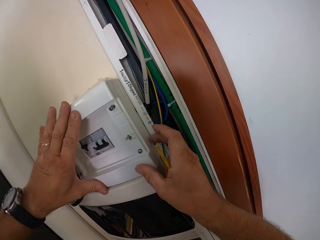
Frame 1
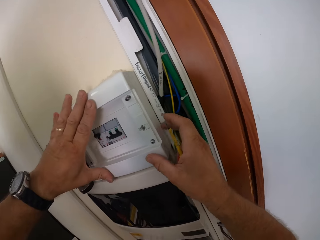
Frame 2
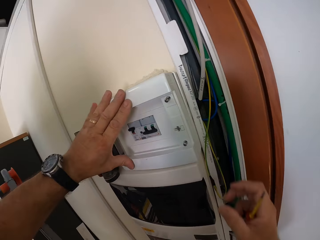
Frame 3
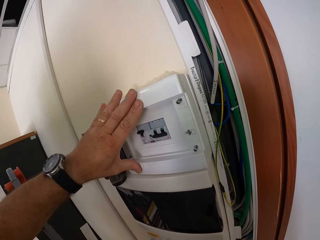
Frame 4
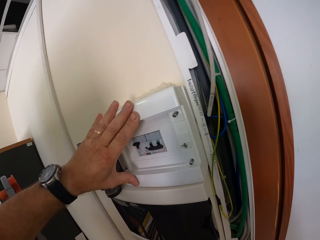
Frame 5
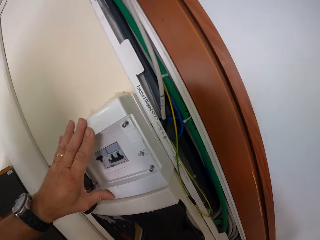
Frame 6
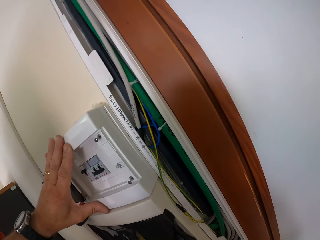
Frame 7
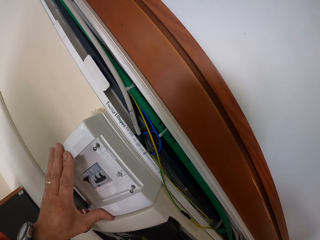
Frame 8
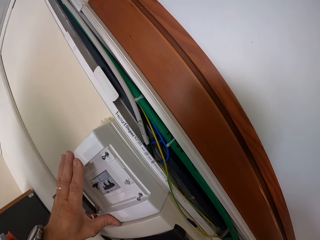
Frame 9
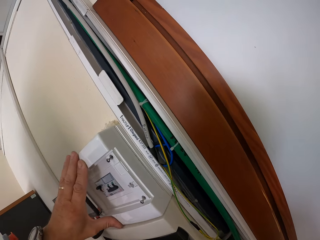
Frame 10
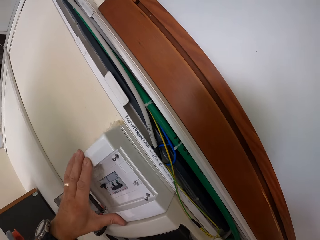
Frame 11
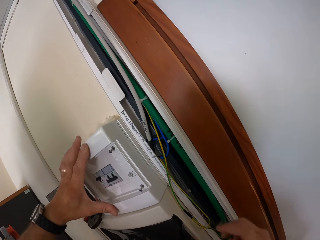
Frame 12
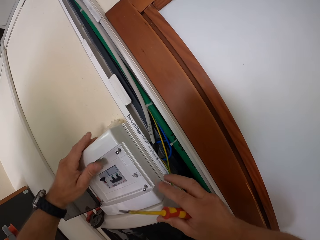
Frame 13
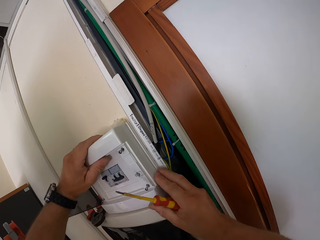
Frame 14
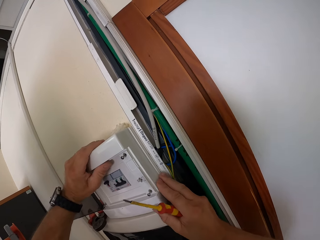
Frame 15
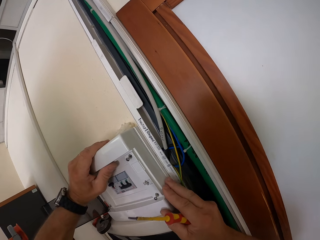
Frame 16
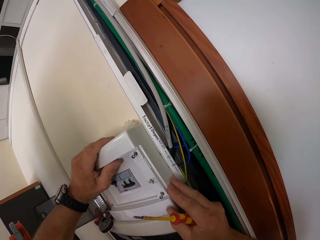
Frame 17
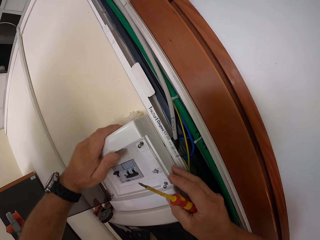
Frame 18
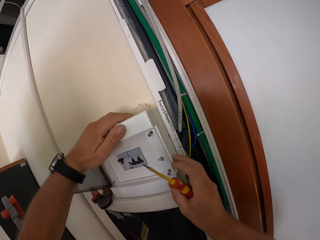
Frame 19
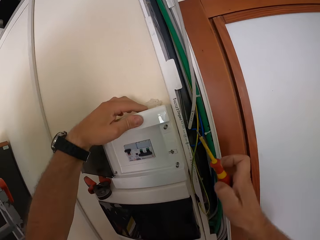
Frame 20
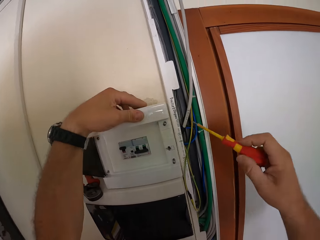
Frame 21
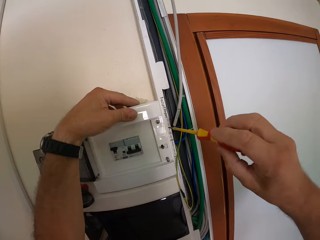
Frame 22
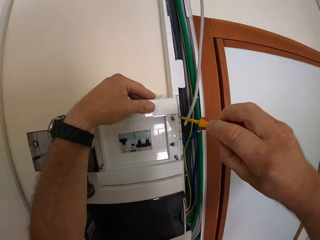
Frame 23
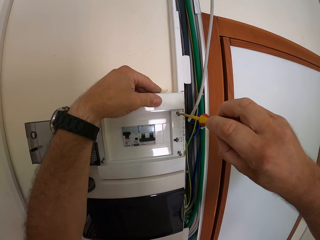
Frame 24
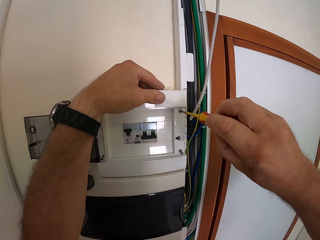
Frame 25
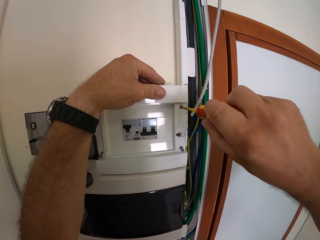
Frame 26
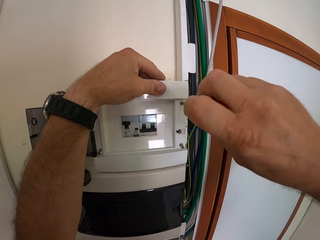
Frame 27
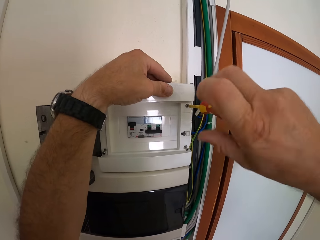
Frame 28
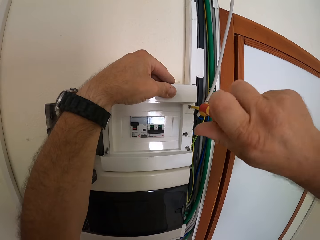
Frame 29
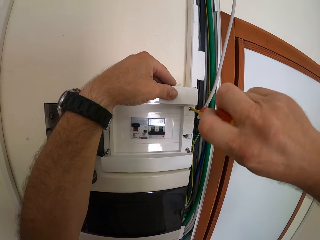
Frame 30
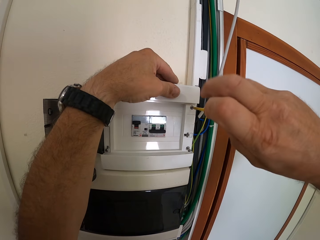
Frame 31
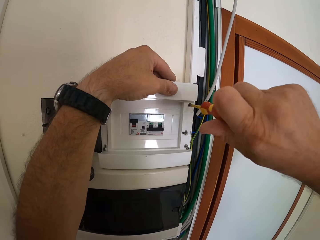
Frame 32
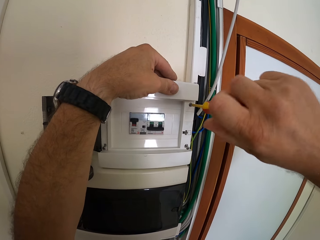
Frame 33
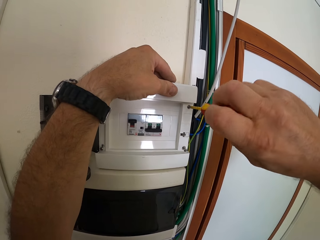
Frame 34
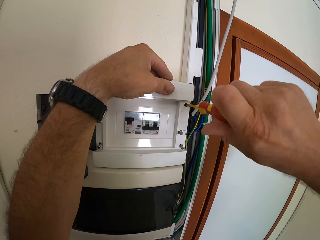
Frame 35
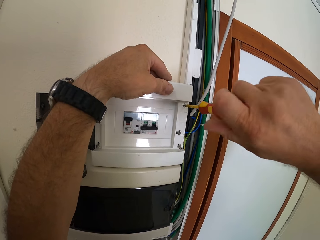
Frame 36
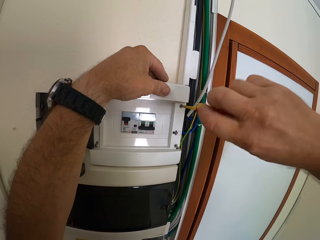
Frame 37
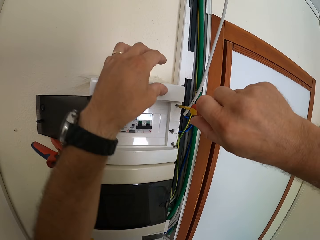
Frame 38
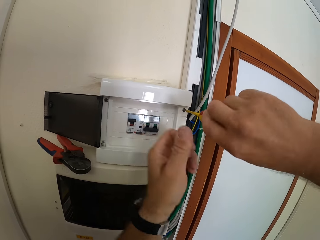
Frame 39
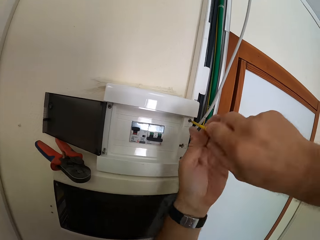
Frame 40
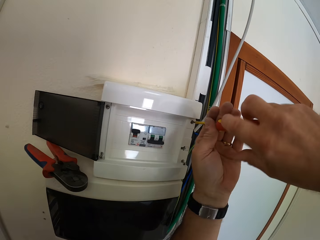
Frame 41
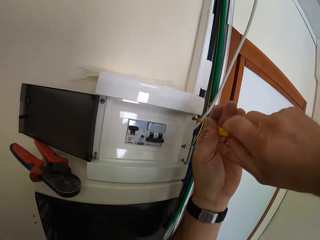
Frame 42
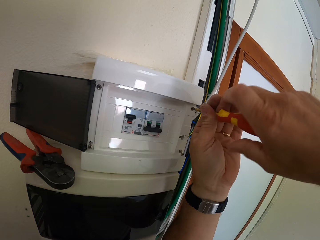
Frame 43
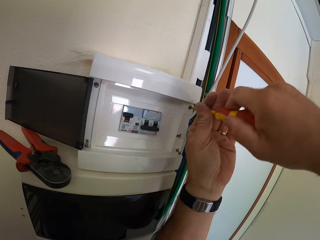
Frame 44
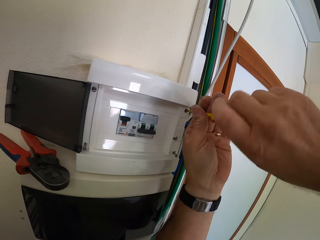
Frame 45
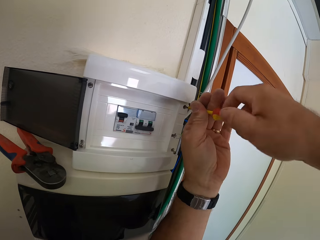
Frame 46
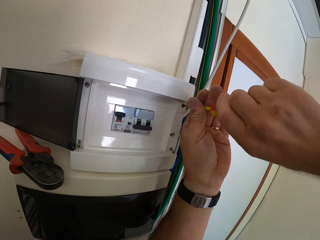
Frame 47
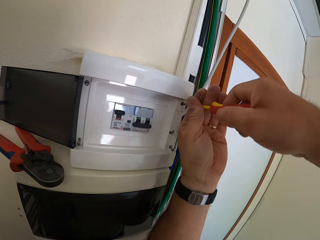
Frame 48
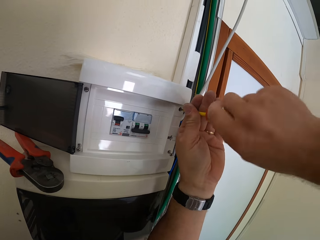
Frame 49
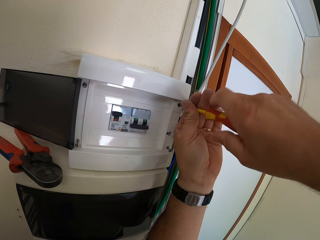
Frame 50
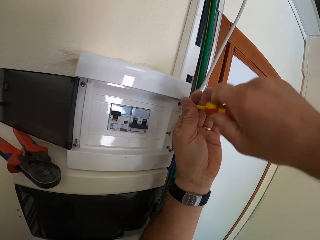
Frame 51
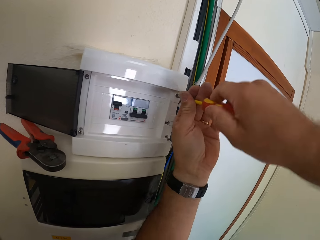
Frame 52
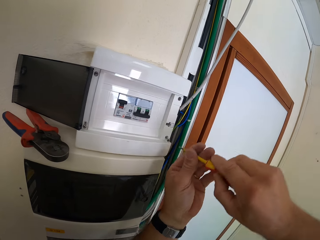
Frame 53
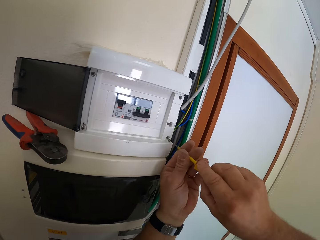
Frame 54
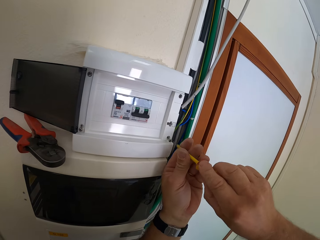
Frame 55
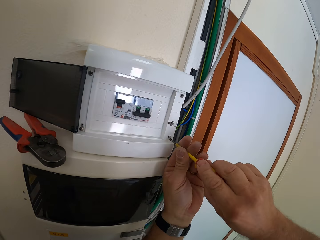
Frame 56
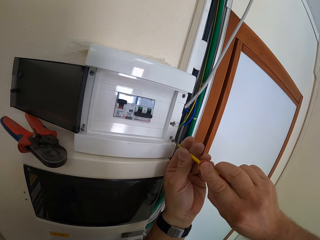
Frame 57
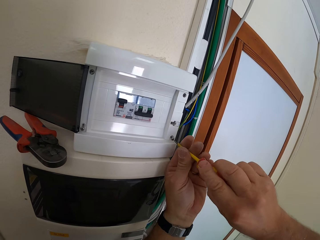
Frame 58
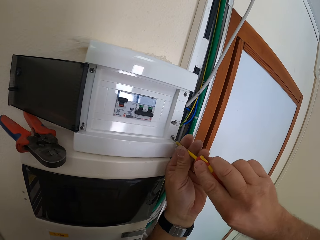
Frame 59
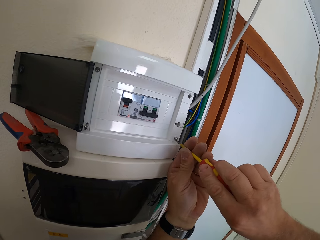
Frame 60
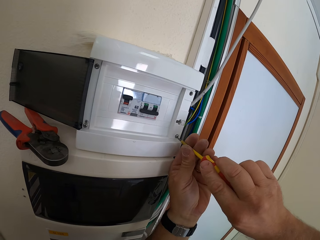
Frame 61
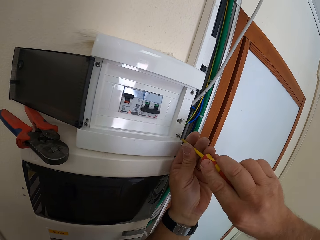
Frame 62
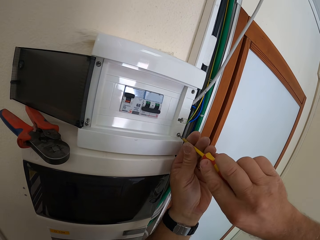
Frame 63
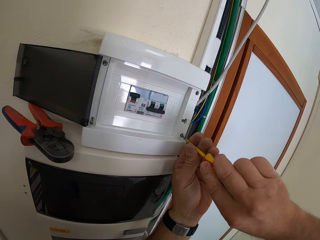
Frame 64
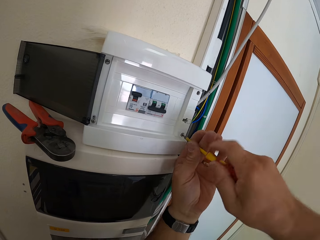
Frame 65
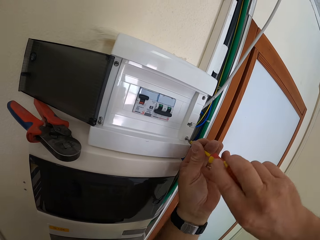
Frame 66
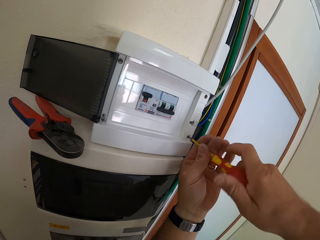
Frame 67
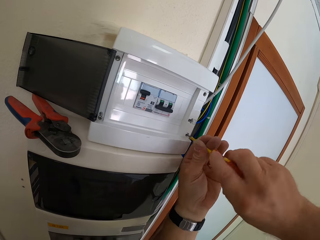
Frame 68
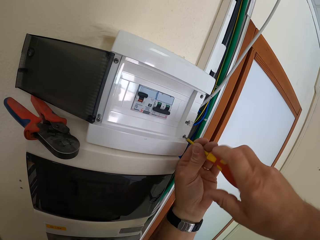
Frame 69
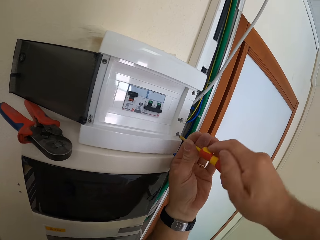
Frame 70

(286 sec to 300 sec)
The camera wearer takes his right hand off the conjunction box. He puts his right hand on the conjunction box again. He tightens the screws firmly with a screwdriver. He takes his left hand off the conjunction box and holds the screwdriver with both hands. He removes the screwdriver from the conjunction box. He screws the conjunction box with the screwdriver.

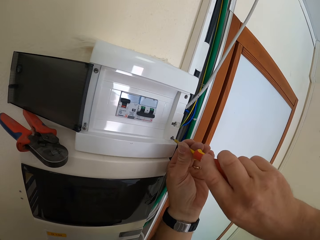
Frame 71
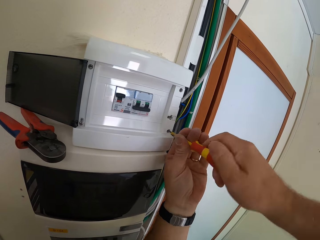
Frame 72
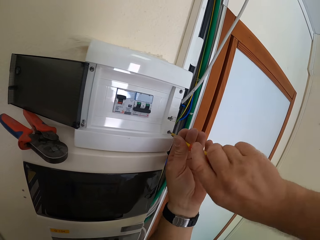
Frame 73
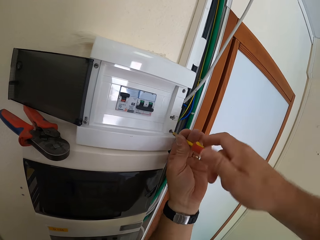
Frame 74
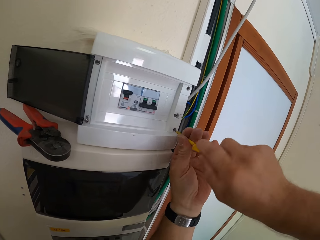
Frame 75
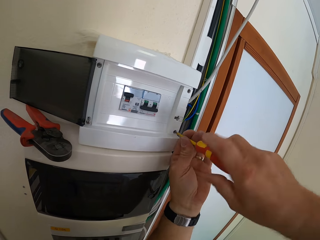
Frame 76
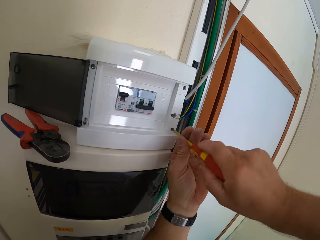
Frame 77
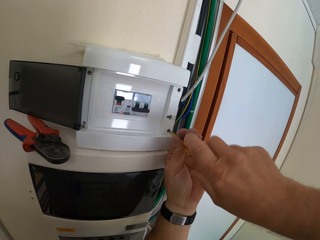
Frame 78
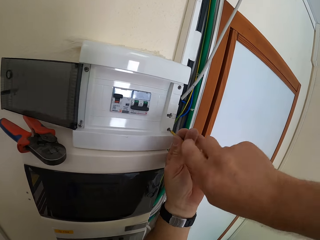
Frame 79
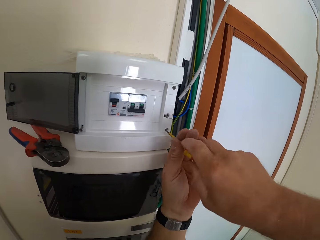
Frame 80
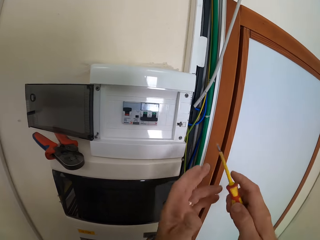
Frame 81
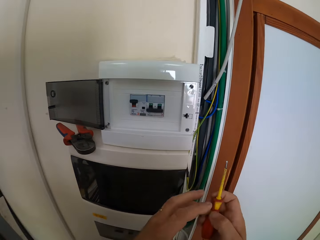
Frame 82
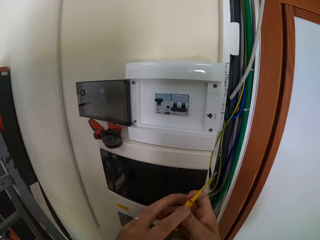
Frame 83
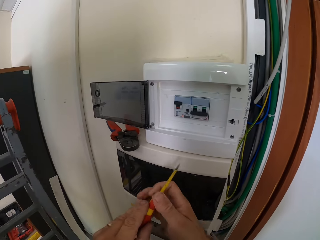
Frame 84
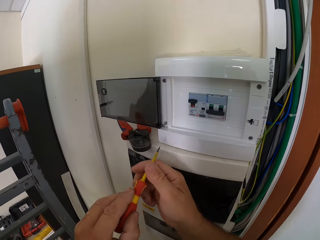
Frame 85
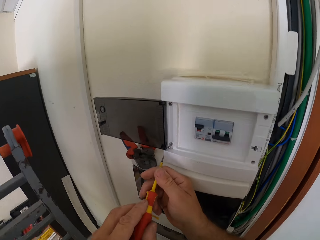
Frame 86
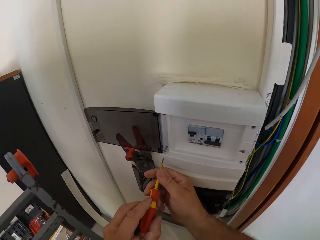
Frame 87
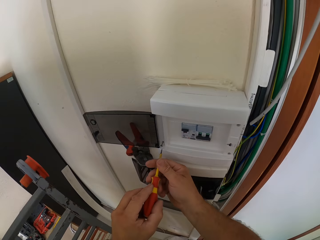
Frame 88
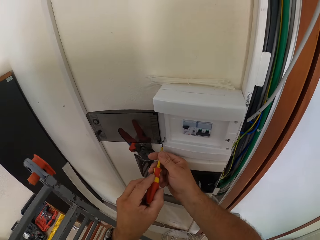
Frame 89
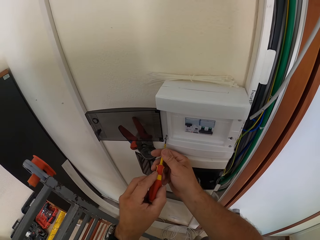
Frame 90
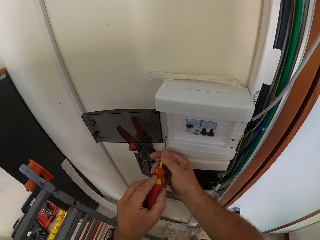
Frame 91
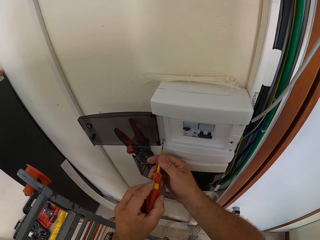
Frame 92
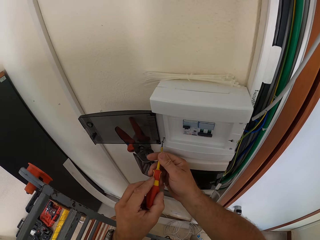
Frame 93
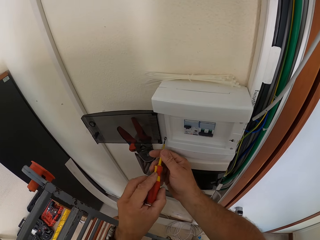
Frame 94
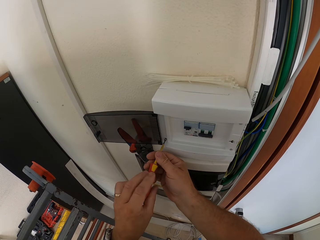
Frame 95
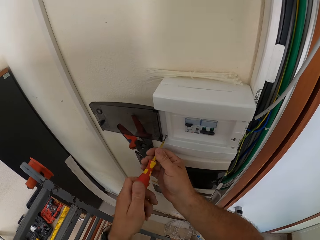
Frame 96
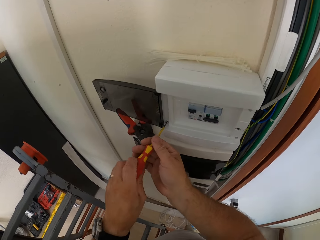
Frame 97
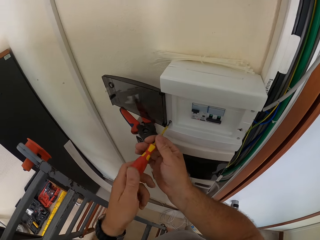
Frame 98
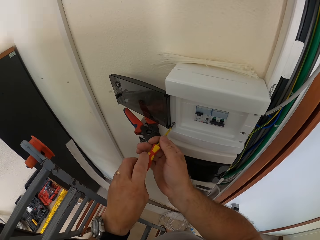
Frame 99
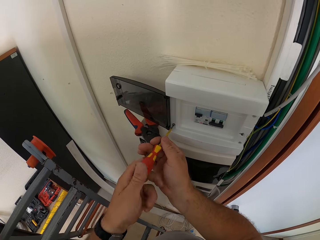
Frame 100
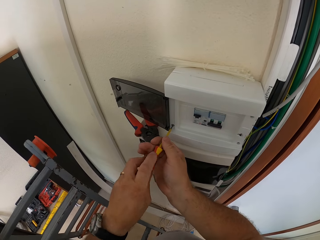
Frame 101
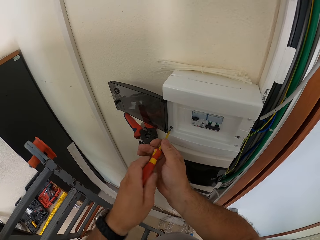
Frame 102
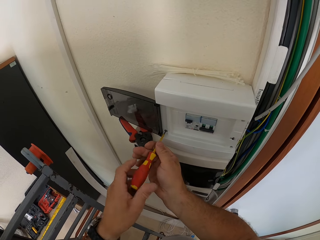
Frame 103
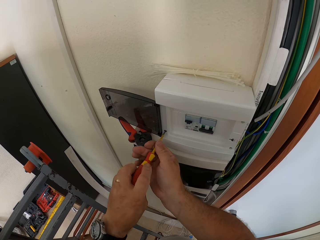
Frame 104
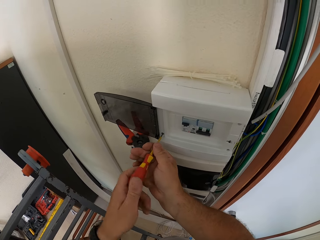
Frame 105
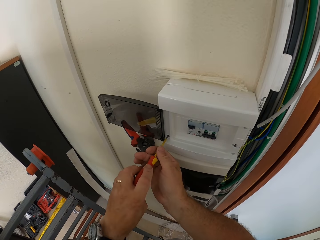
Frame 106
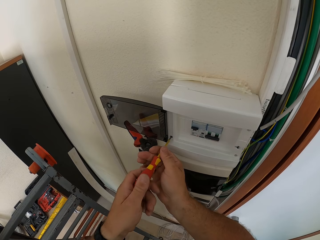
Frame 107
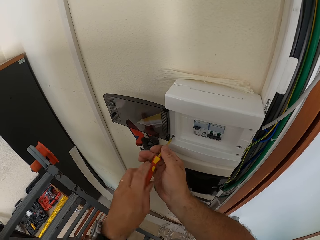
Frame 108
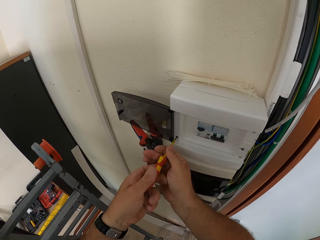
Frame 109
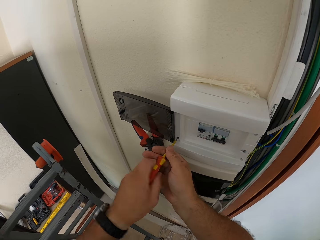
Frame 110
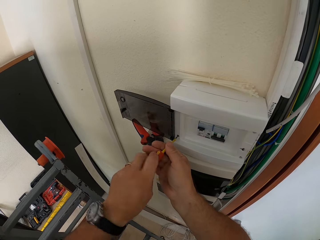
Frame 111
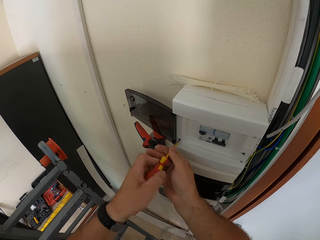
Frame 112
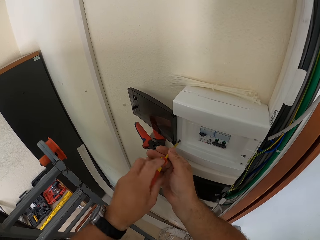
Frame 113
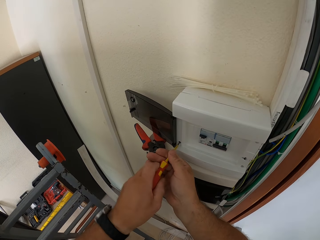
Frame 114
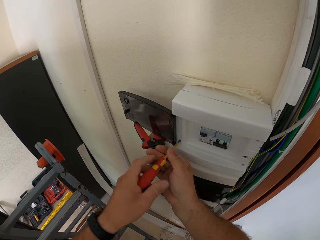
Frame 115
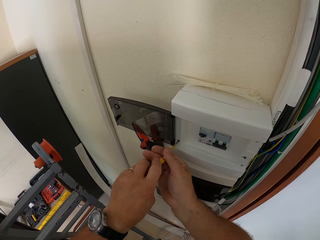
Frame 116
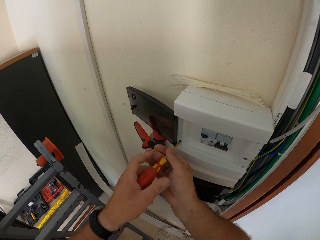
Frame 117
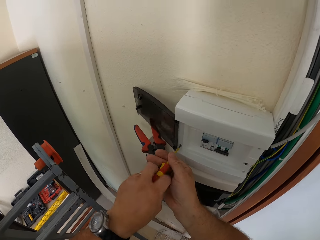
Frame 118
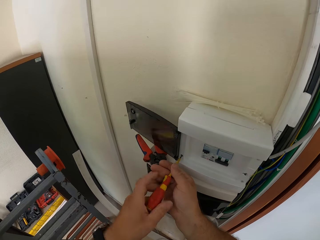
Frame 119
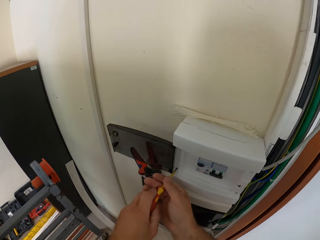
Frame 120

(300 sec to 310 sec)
The camera wearer removes the screwdriver from the conjunction box. They screw the conjunction box with the screwdriver.
